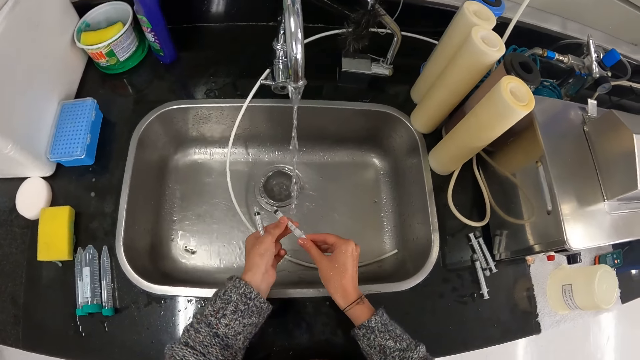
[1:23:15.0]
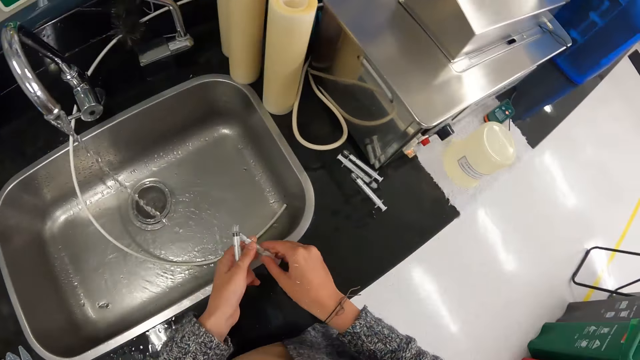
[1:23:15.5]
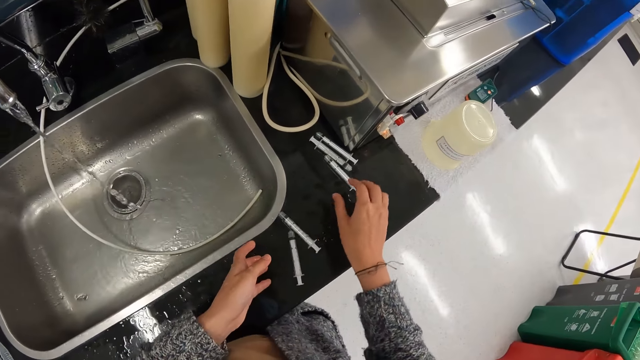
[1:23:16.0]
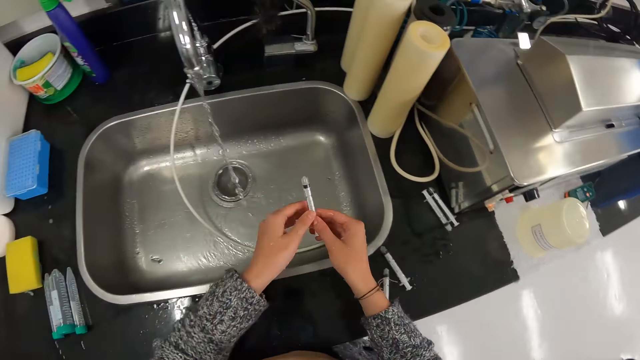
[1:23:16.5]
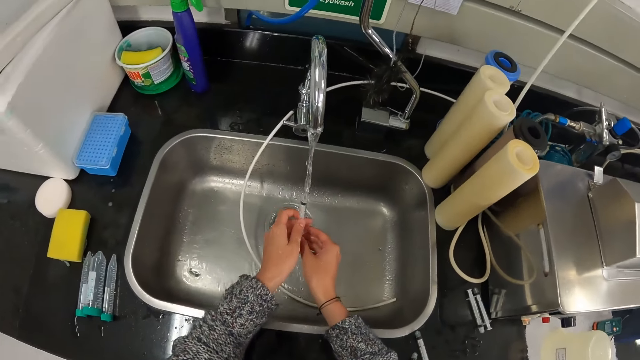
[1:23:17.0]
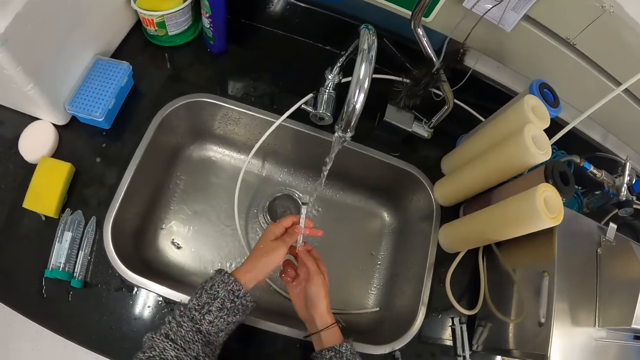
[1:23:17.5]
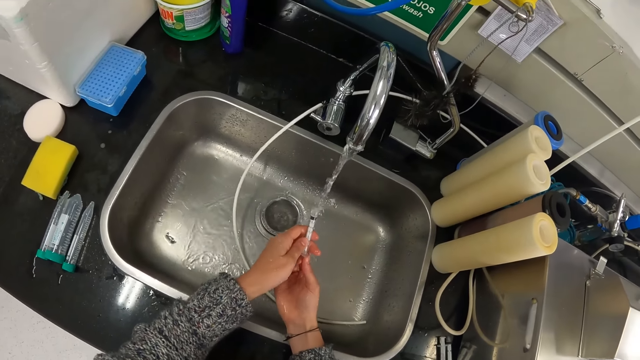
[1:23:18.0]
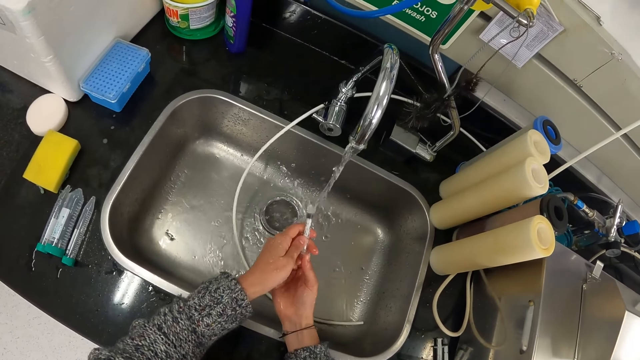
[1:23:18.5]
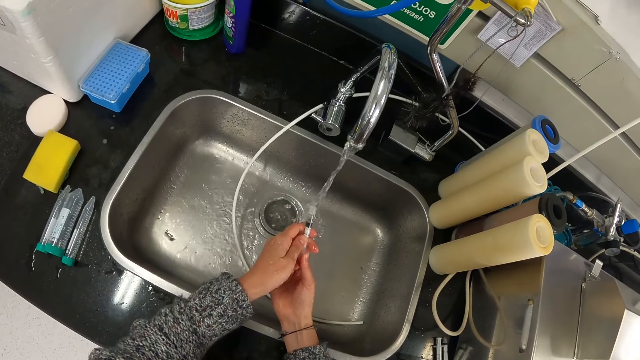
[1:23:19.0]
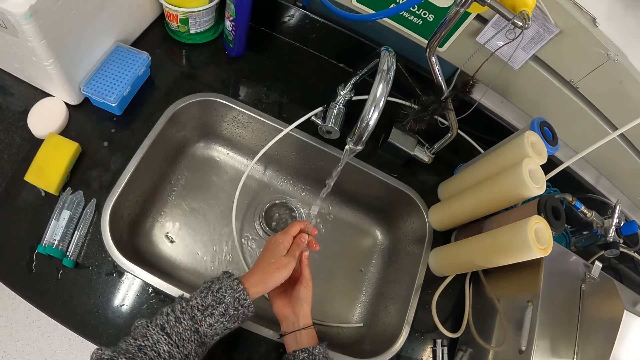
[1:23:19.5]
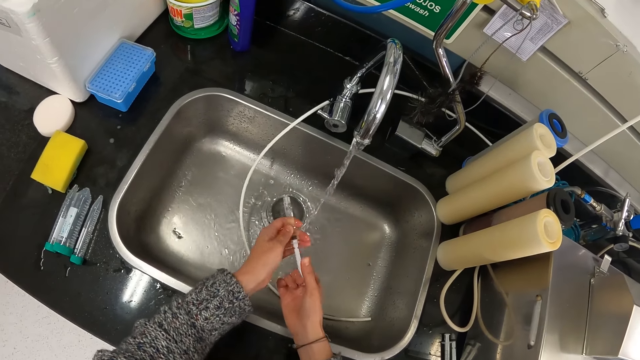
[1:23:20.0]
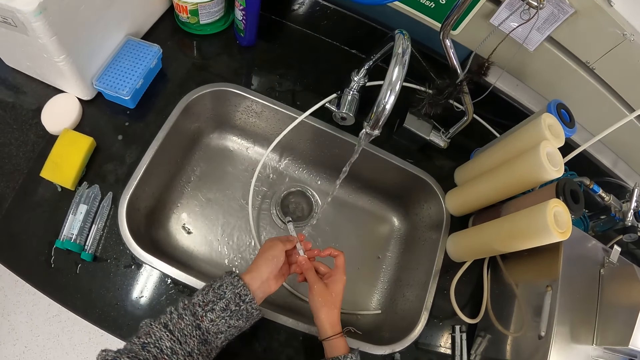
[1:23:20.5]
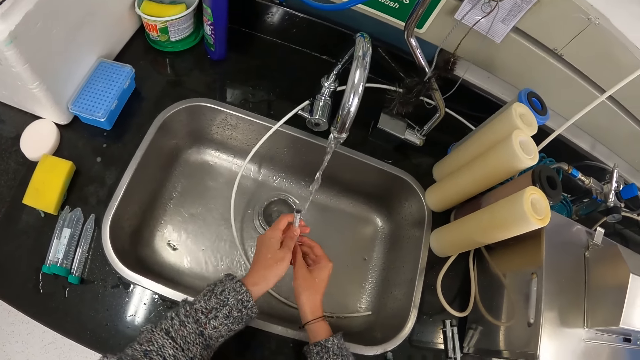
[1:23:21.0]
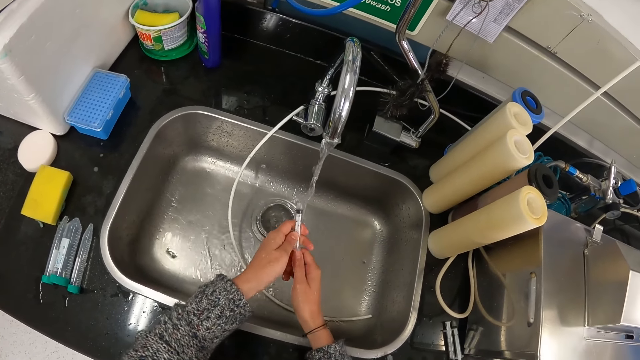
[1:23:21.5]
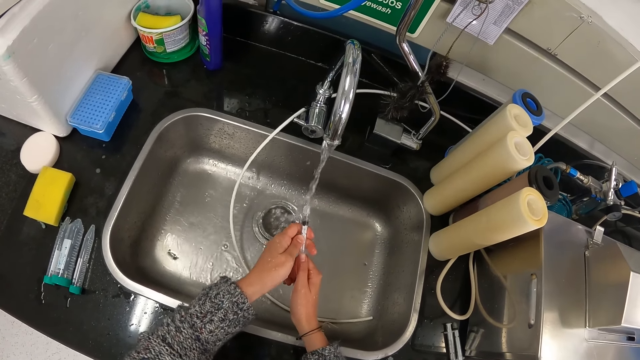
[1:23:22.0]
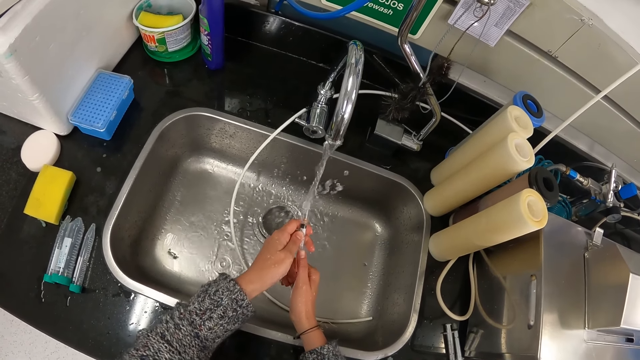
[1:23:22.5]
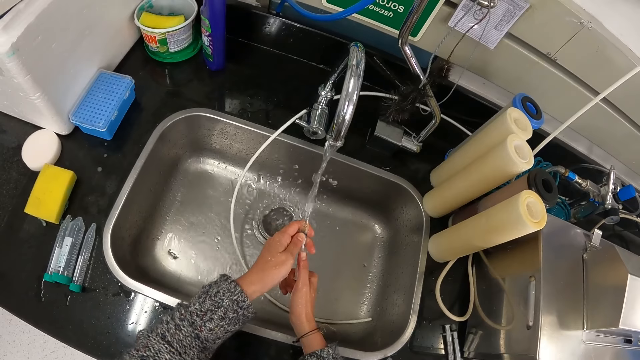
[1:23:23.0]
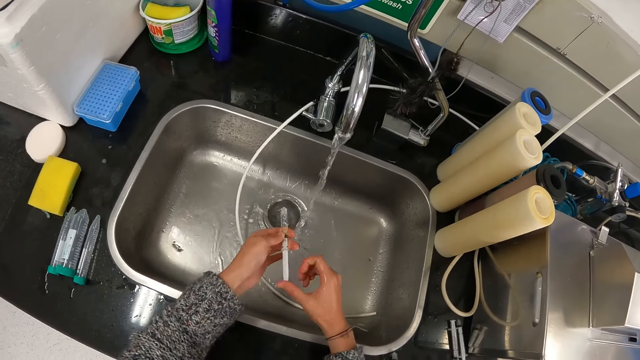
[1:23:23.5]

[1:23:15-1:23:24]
The camera wearer removes water from the syringe. They put the syringe around the sink area. They pick up the syringe. They rinse the syringe and drain water with the syringe. They put water in the syringe. They remove water from the syringe. They drain water with the syringe. They put water in the syringe.

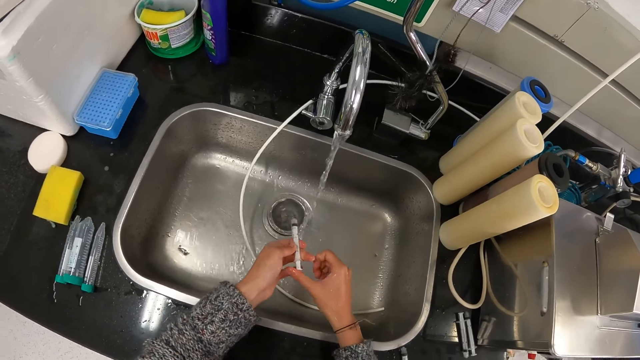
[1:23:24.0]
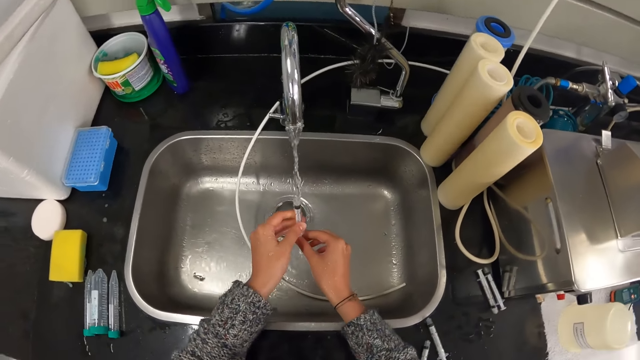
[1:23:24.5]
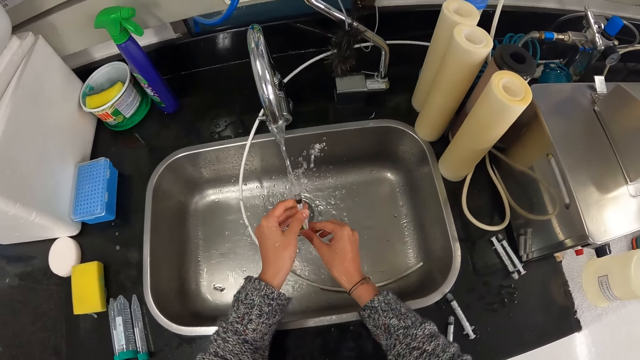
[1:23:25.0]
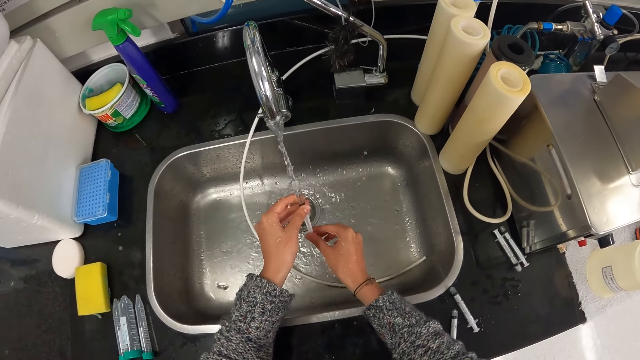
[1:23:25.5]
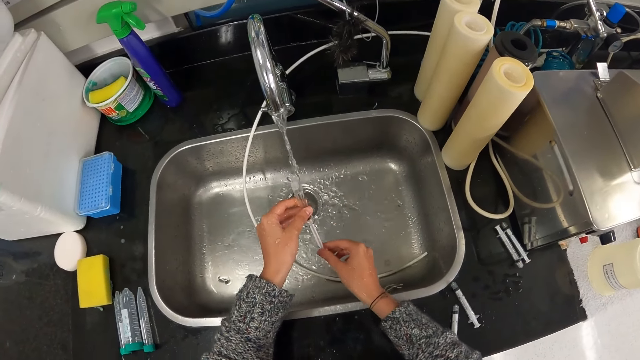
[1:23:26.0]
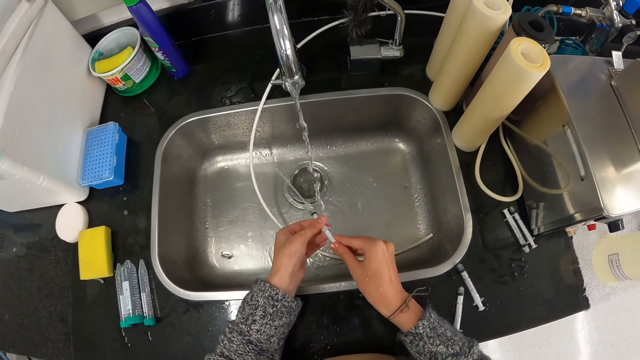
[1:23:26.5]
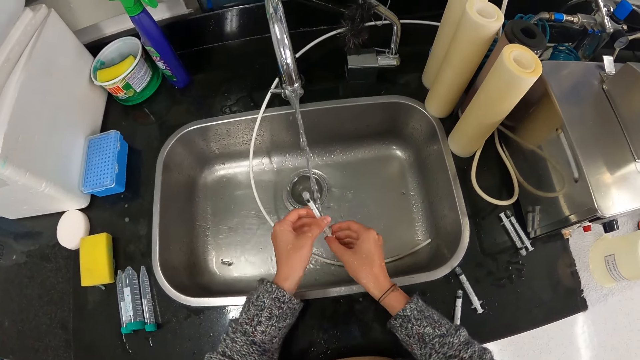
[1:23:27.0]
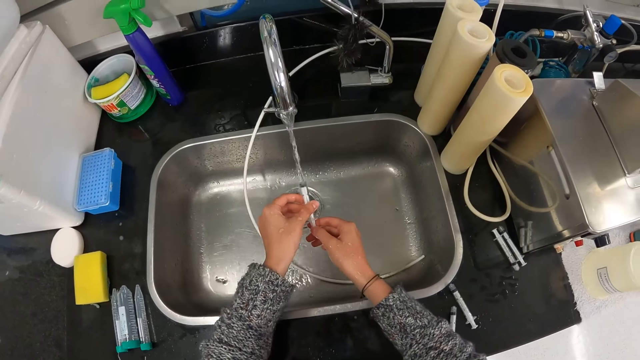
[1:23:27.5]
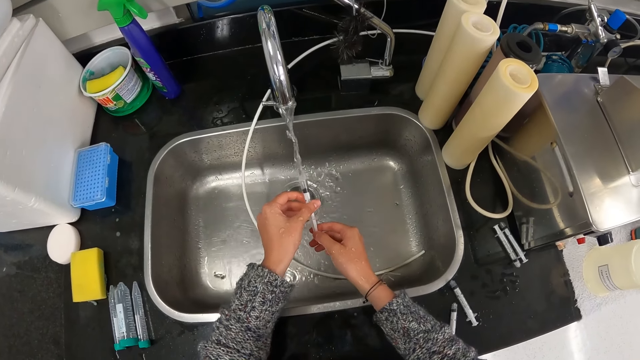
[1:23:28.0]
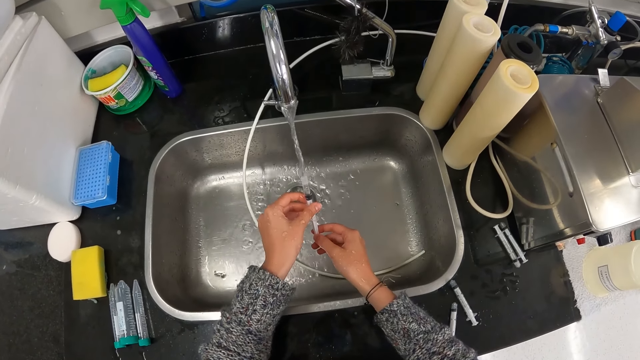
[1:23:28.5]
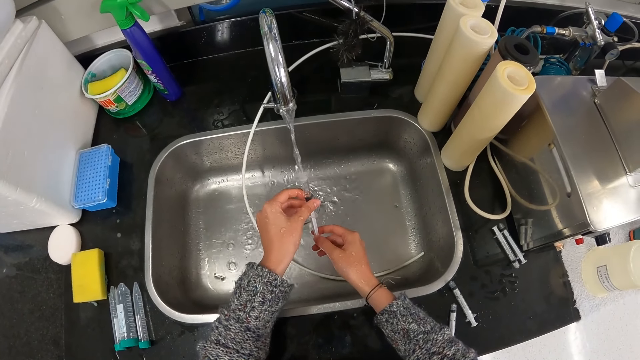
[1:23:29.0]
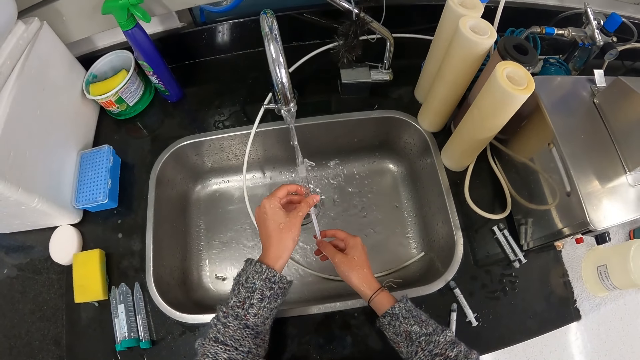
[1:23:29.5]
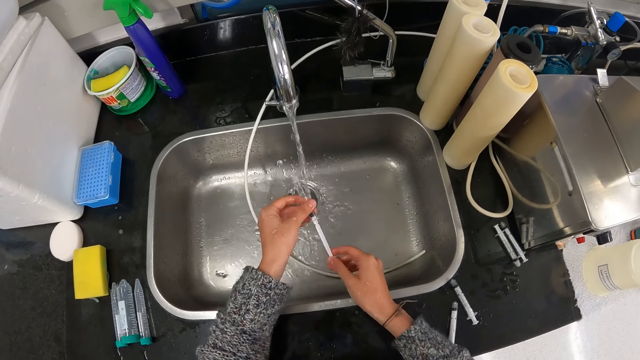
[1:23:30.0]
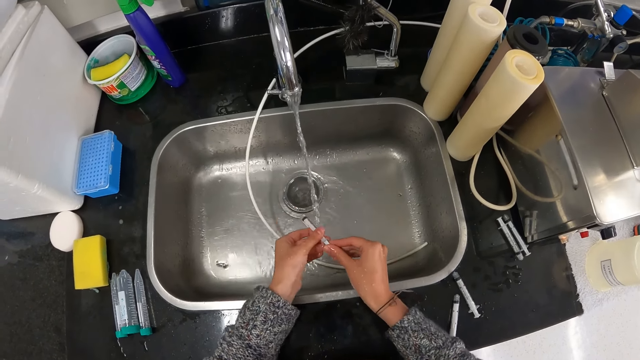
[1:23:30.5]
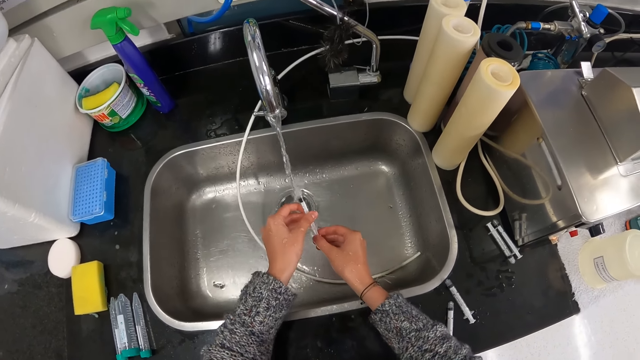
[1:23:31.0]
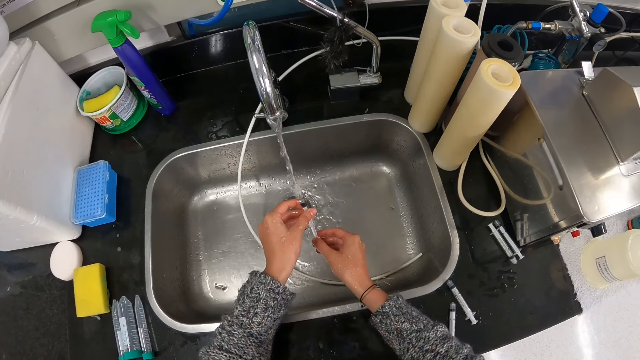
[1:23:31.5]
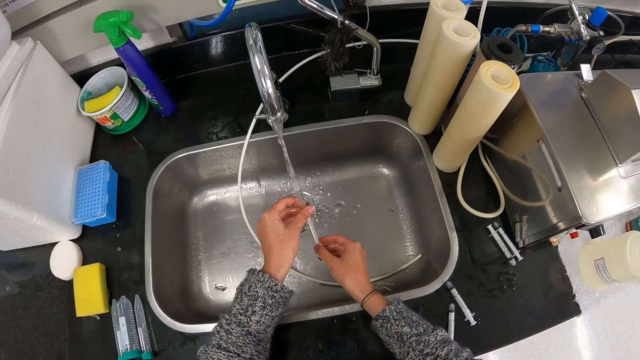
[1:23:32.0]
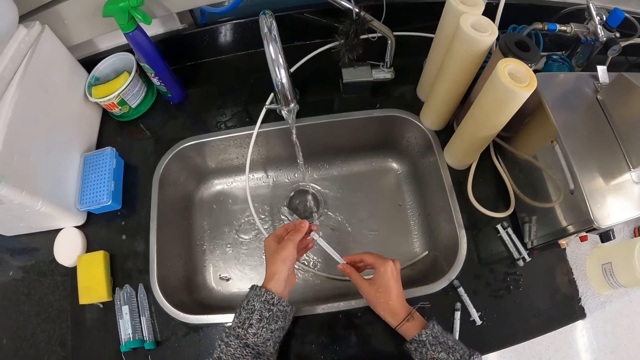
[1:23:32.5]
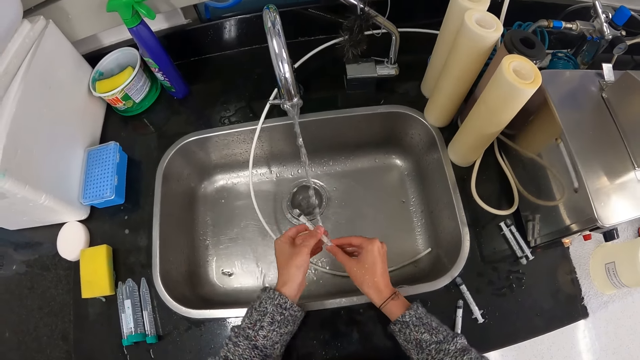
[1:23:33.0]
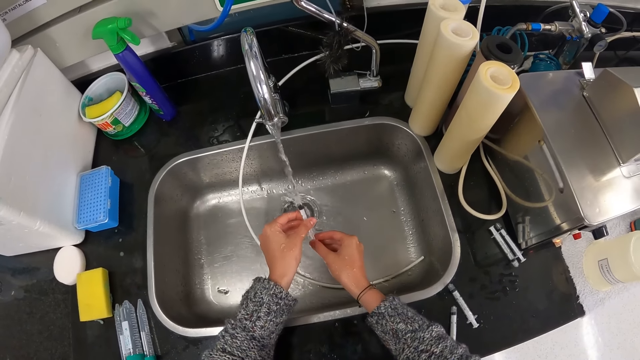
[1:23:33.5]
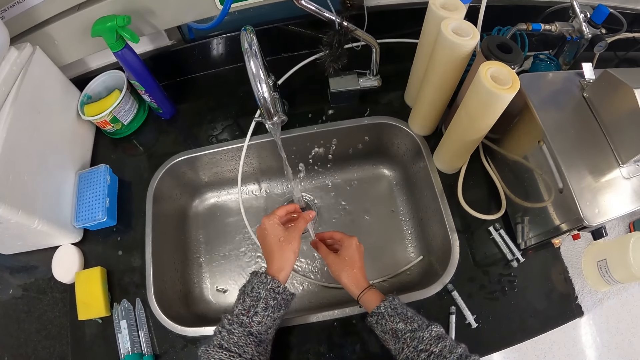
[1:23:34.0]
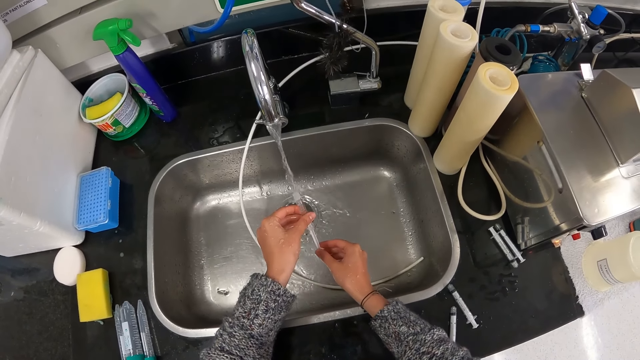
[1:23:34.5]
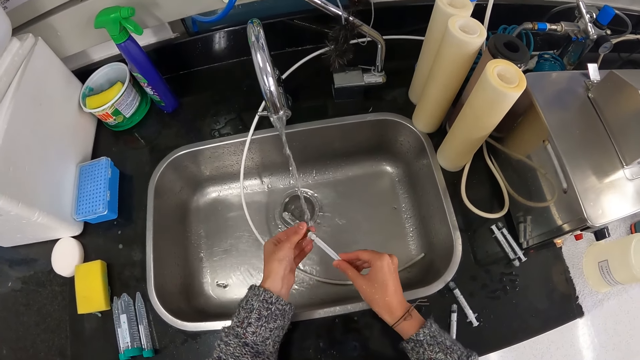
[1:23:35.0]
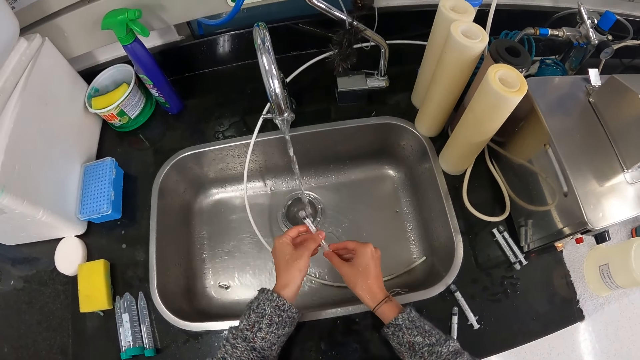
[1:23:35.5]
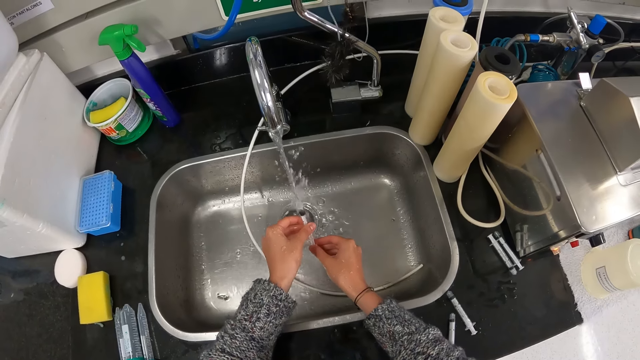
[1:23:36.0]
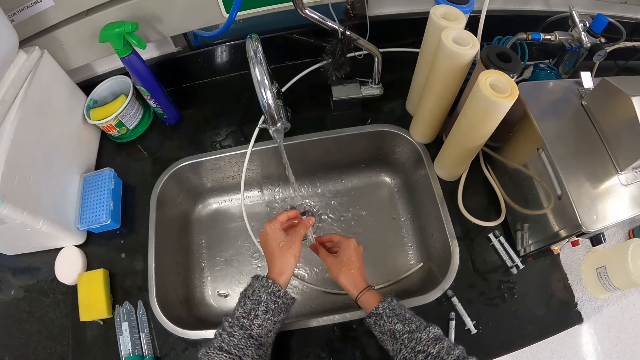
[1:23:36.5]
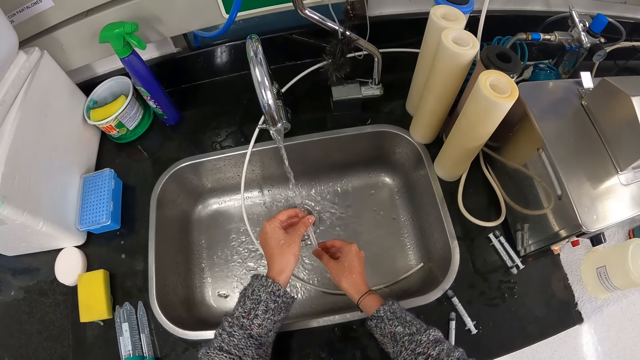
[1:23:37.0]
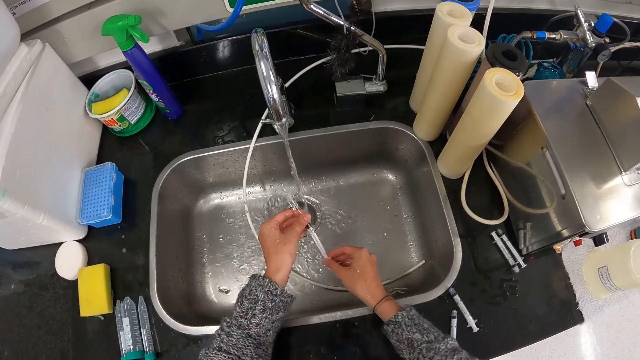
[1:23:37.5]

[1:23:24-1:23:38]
The camera wearer removes water from the syringe. They drain water with the syringe and put water in the syringe. They remove water from the syringe. They put water in the syringe and drain water with the syringe. They remove water from the syringe. They put water in the syringe and drain water with the syringe. They remove water from the syringe. They drain water with the syringe and put water in the syringe. They remove water from the syringe. They drain water with the syringe and put water in the syringe.
